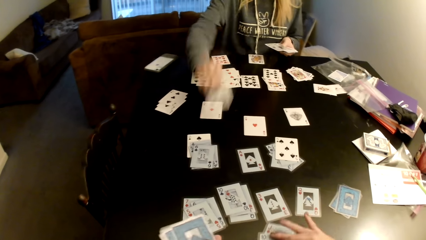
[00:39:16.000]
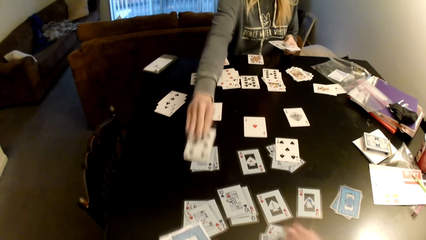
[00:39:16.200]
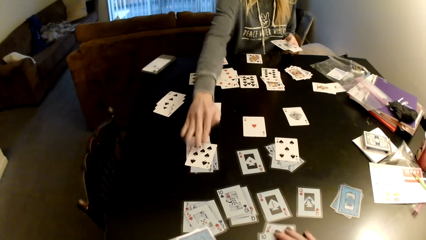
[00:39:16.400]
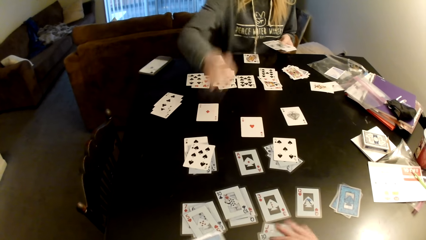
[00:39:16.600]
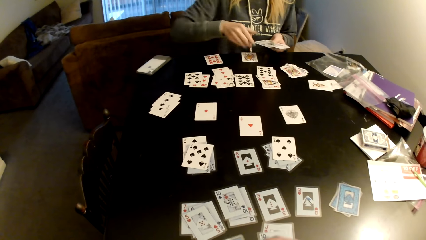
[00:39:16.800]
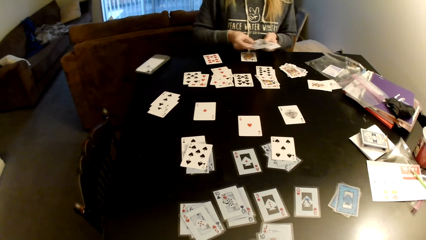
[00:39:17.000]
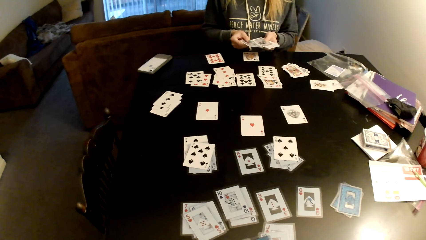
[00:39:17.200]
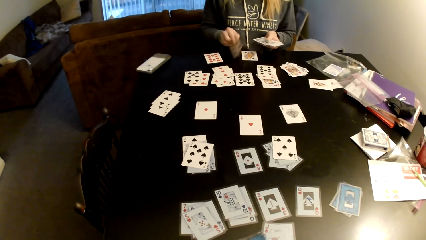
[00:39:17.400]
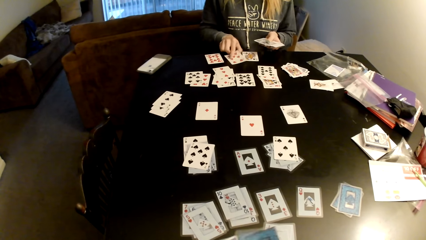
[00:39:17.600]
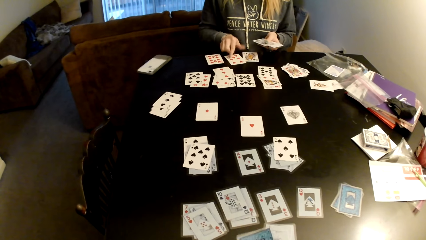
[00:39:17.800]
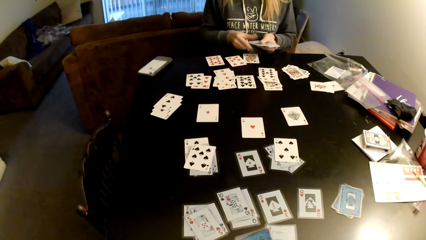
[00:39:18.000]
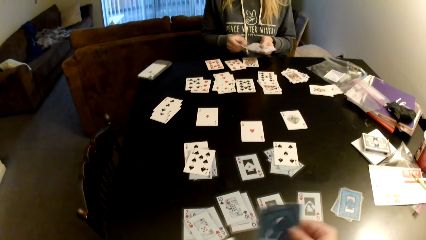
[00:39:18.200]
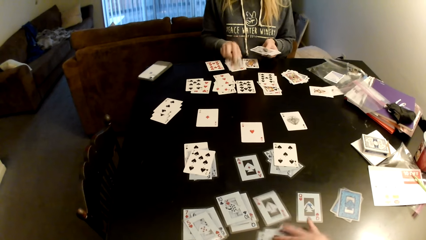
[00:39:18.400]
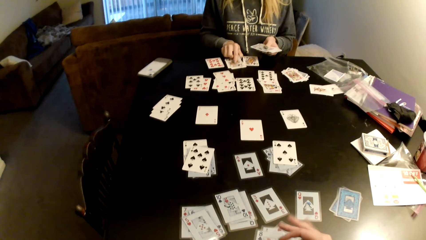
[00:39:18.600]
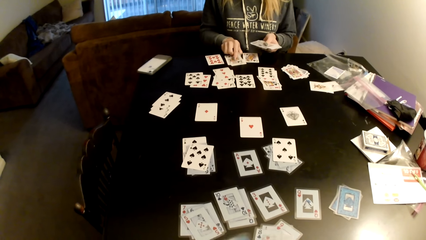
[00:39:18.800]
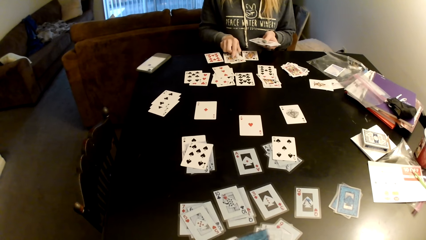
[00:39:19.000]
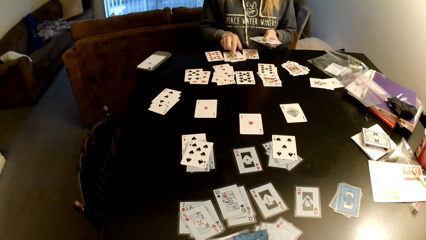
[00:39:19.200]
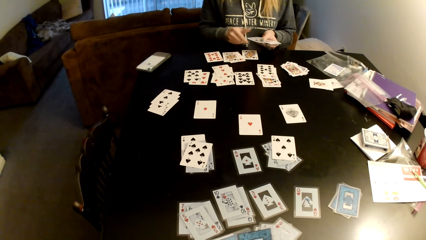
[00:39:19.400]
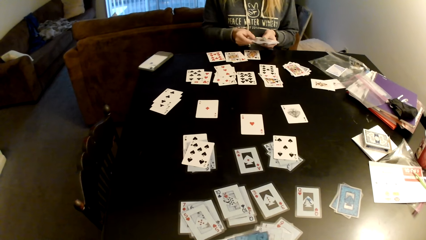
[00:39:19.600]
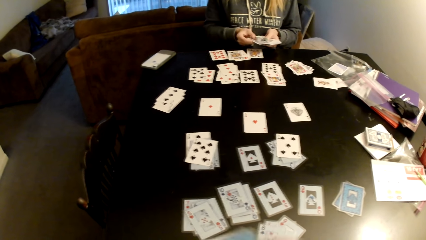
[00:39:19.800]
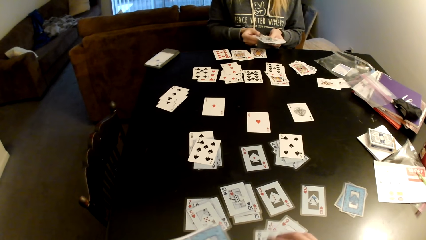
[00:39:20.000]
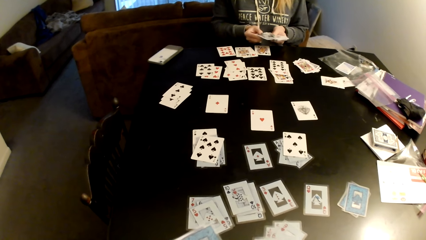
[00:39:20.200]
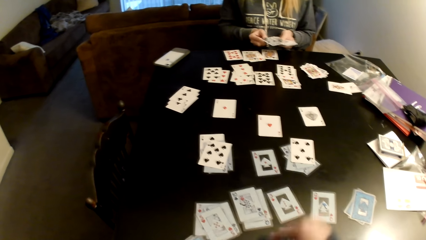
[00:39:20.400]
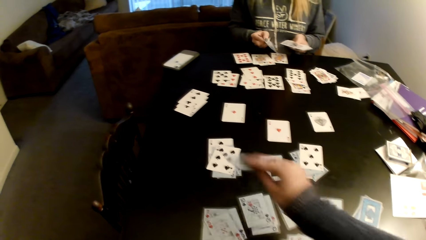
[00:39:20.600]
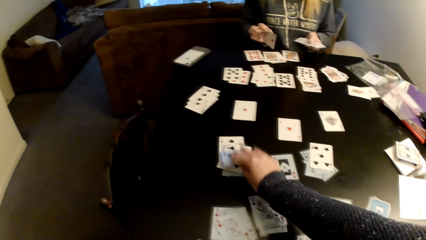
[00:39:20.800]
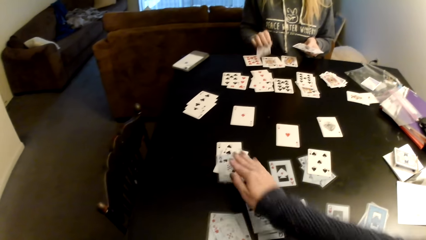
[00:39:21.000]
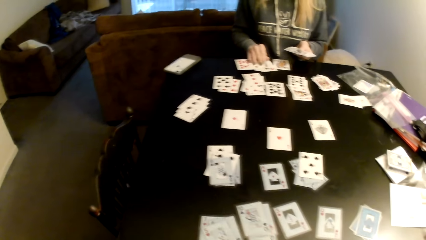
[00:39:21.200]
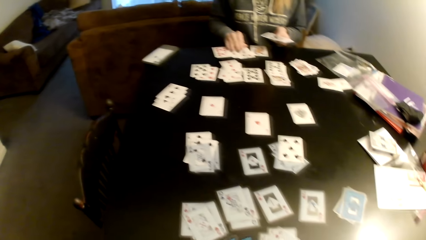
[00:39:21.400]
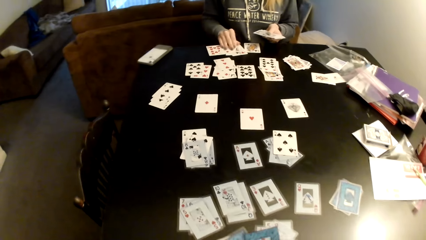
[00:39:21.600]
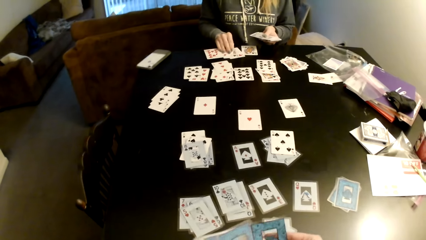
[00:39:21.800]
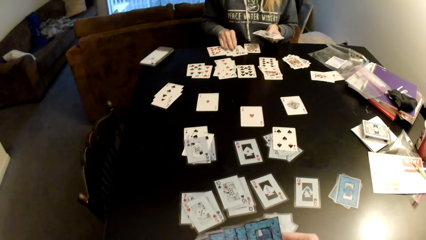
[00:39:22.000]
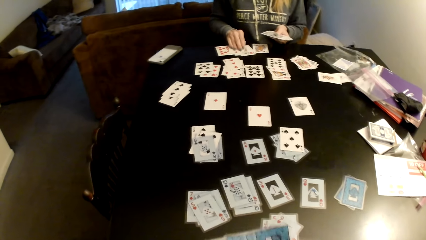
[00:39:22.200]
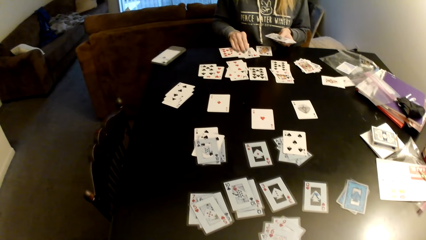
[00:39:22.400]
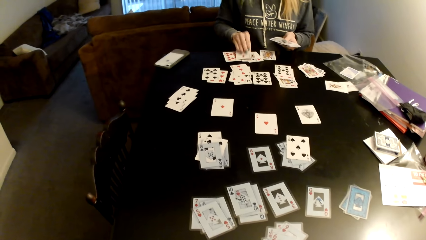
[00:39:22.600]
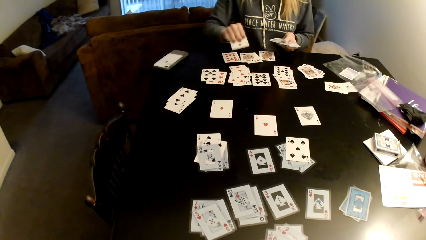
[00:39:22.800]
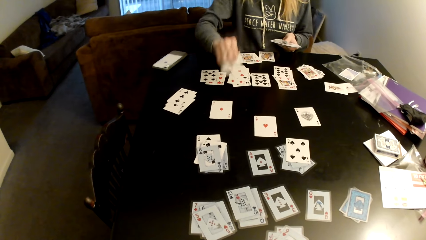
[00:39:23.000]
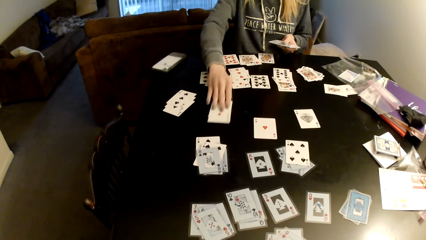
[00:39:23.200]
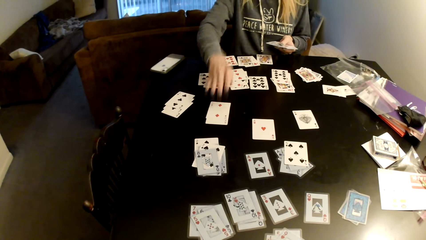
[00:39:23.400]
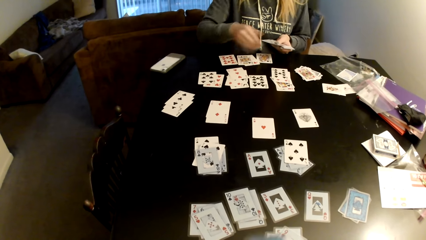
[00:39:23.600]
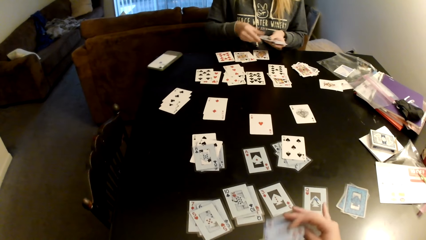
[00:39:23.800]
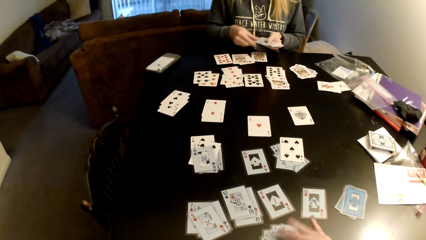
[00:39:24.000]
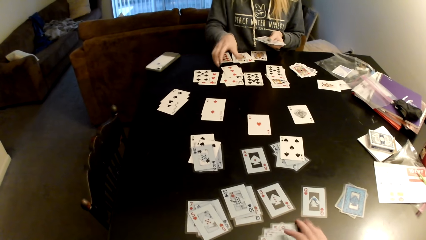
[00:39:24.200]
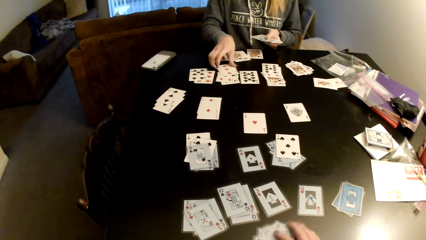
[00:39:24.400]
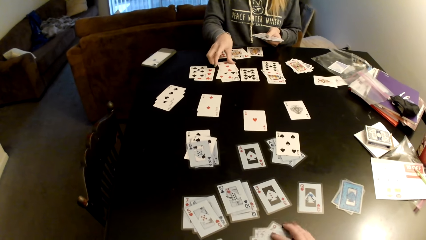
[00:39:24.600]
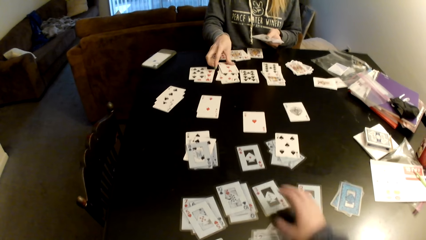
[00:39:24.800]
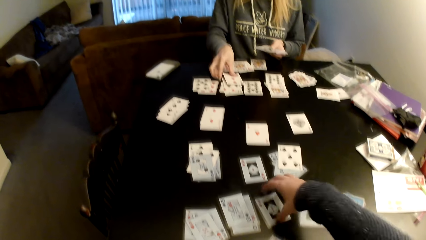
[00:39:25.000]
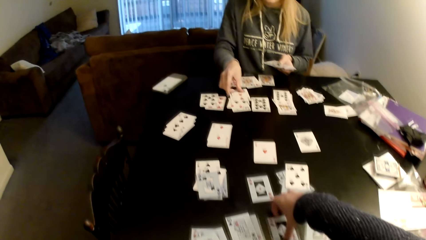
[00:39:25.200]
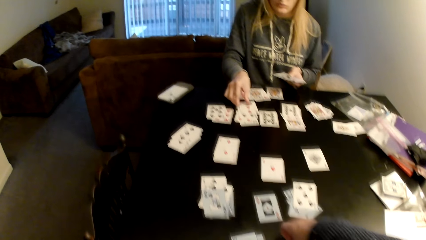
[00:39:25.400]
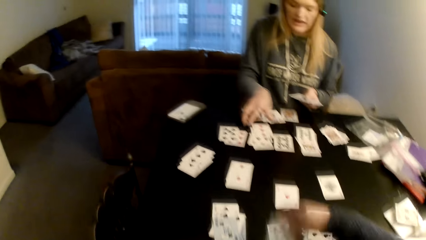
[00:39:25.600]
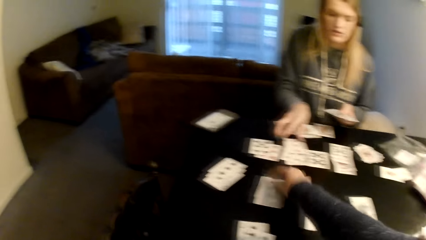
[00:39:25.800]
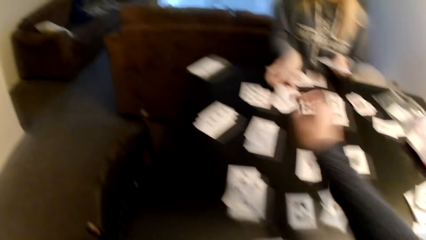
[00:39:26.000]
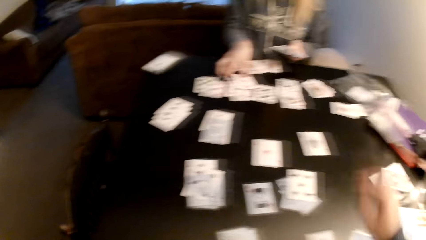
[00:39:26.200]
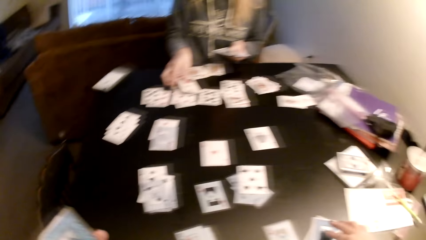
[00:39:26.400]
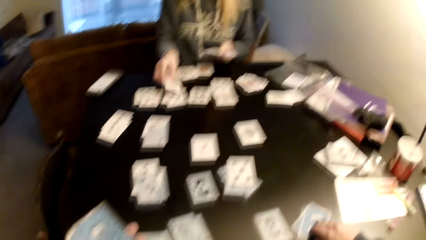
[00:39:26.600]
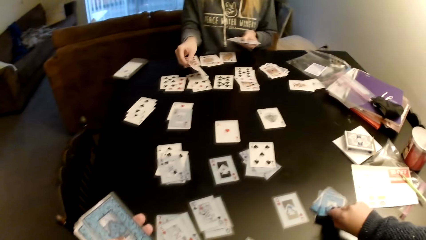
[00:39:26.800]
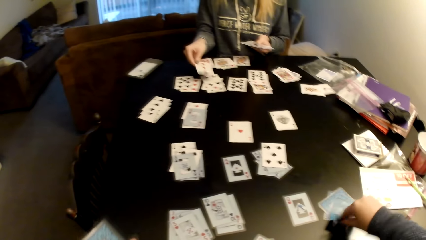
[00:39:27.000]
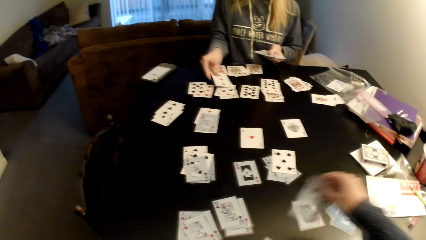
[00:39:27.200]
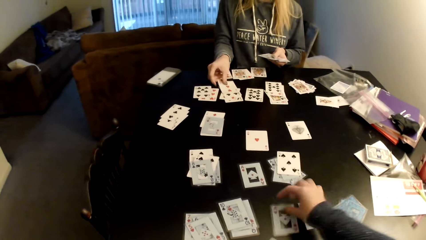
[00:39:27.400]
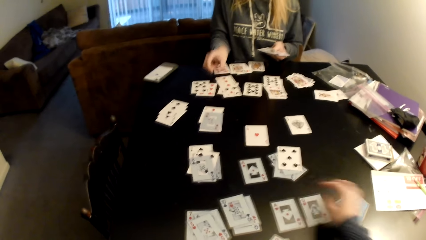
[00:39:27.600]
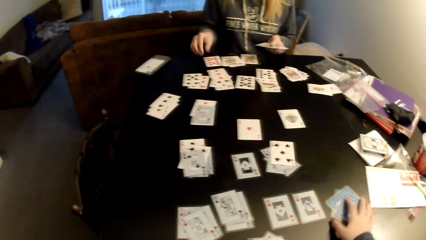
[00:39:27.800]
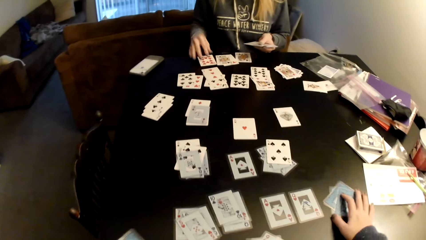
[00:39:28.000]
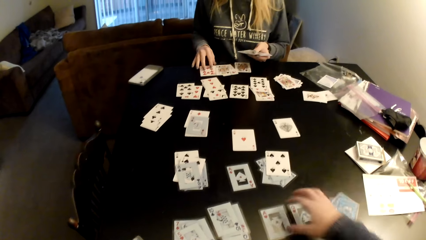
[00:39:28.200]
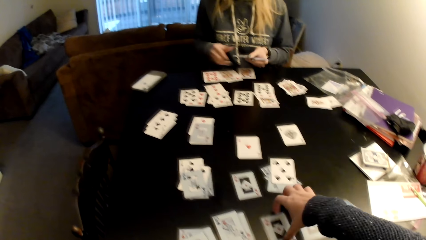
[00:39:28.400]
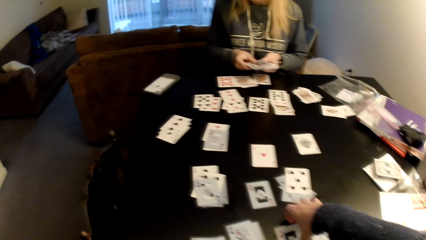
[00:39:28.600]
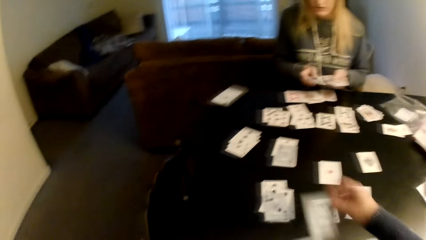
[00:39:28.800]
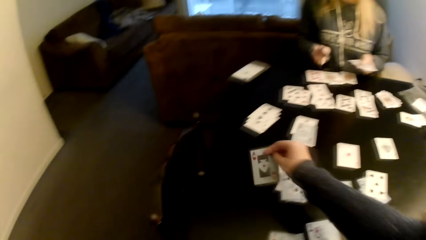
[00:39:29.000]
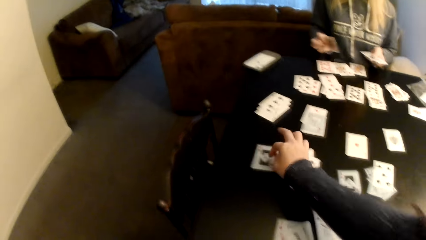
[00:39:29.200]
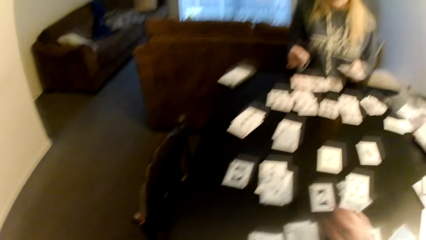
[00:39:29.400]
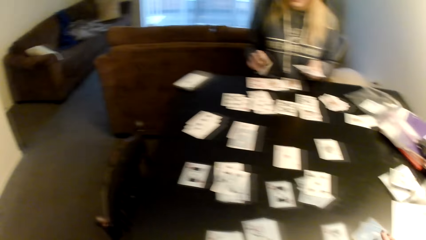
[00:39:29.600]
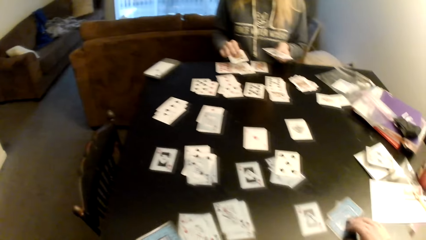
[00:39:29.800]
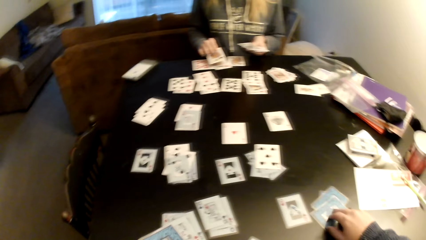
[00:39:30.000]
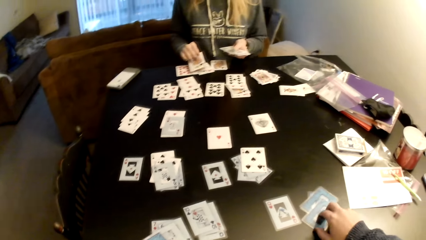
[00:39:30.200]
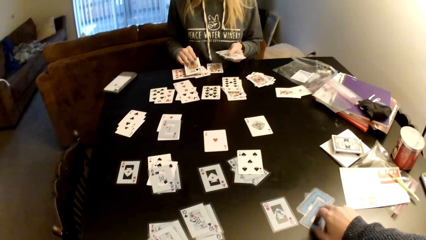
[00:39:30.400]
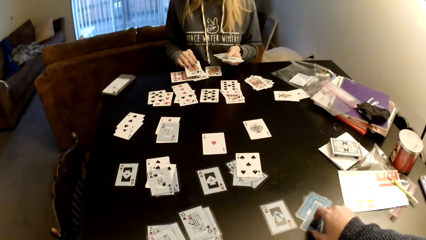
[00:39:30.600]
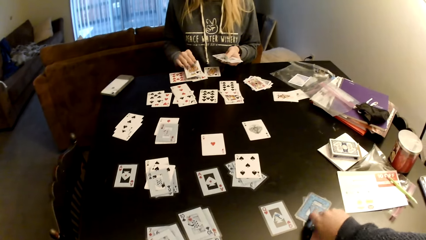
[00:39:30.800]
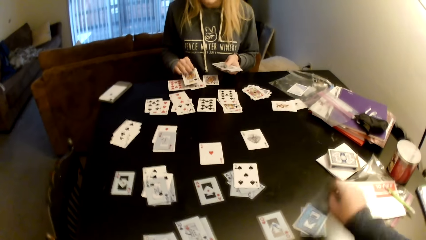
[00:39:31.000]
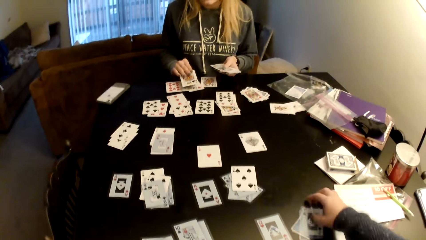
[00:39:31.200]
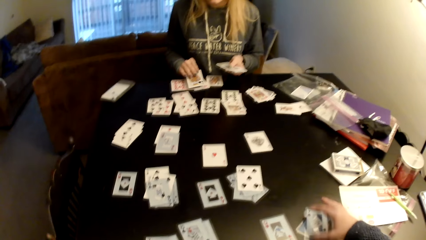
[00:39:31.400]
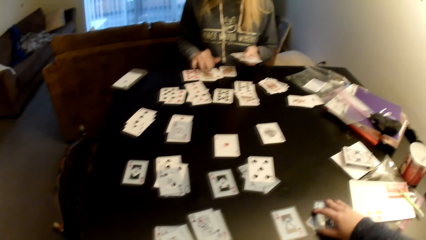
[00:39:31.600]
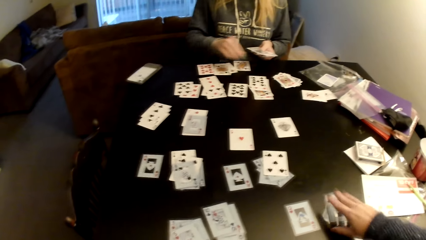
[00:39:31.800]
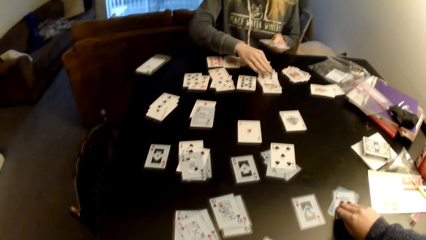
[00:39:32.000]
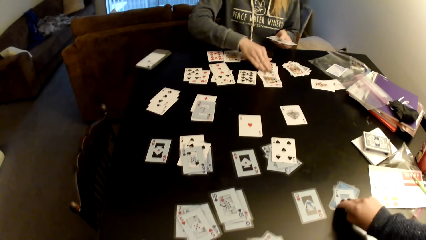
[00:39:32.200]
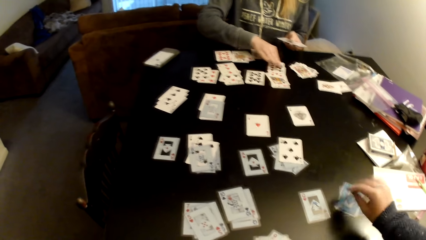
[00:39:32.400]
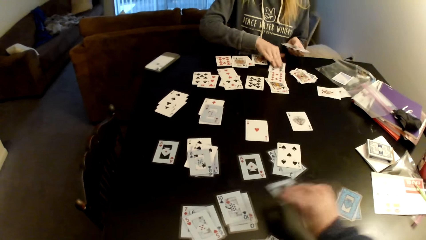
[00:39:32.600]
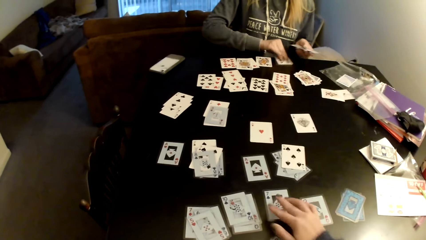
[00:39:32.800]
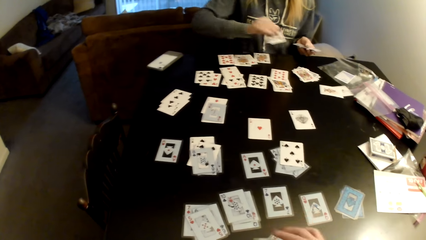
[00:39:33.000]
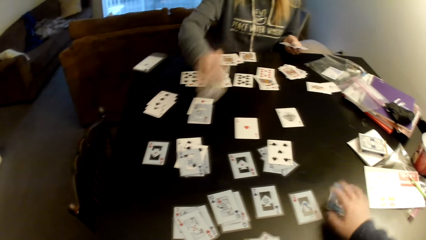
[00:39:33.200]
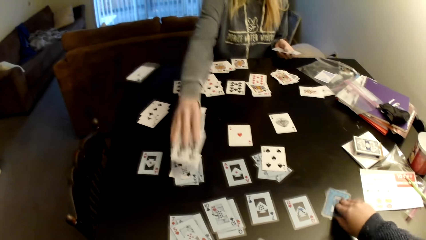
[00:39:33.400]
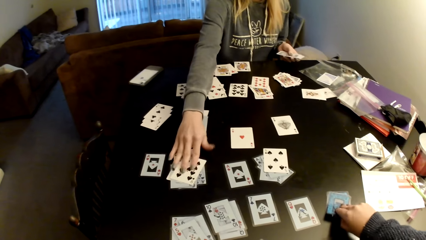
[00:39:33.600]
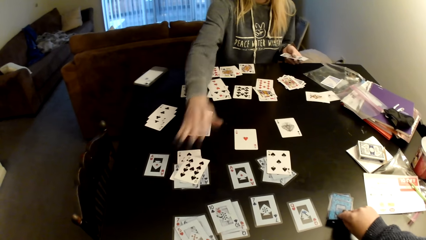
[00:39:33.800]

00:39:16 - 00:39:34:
The woman picks up the card. The camera wearer distributes the cards on the table. The woman puts the card on a card on the table. She distributes the cards on the table. The camera wearer puts down cards on the table. She sorts cards with her hands. She puts down cards on the table. The woman picks up the card, puts the card on a card, moves cards on the table, holds the cards with both hands, and picks up the card. The camera wearer picks up the card. She moves cards on the table. She puts the card on a card. The woman picks up the card. The camera wearer picks up the card and puts the card on the table. The woman puts the card on a card. The camera wearer holds cards. The woman adjusts cards on the table. The camera wearer pulls her hand off the cards. She picks up the card and puts the card on the table. She moves cards on the table. She picks up the card and flips the card. The woman picks up the card and adjusts cards on the table. The camera wearer picks up the card and puts the card on the table.
